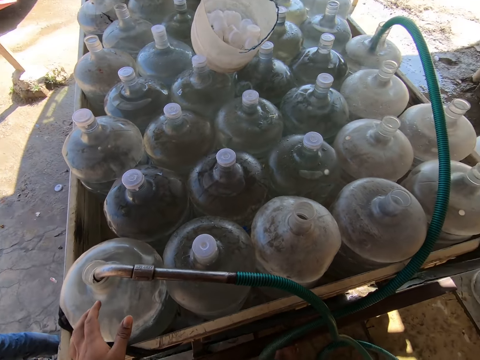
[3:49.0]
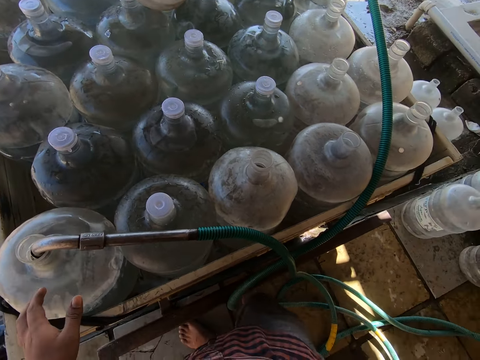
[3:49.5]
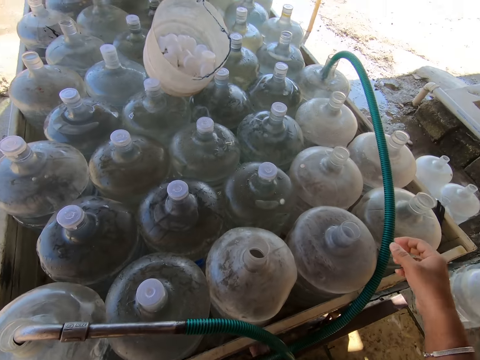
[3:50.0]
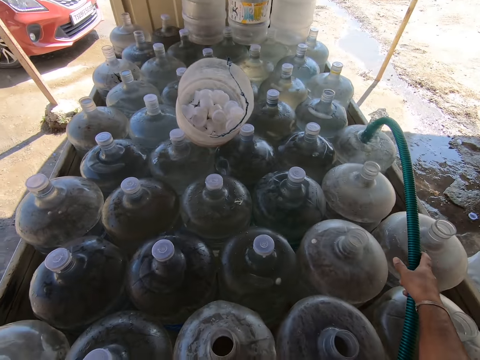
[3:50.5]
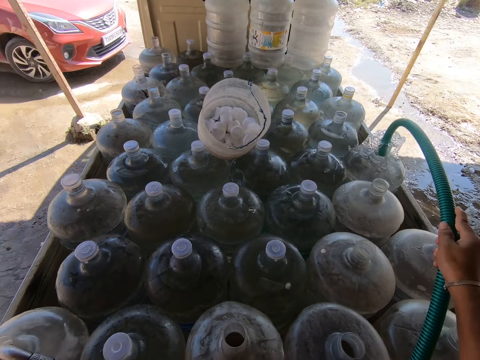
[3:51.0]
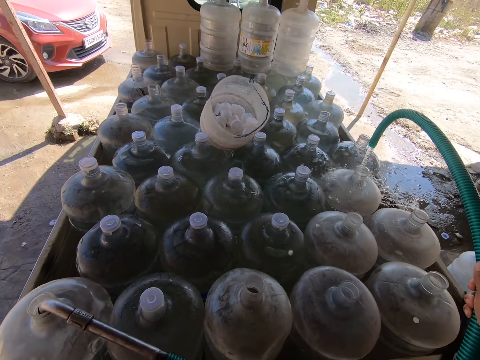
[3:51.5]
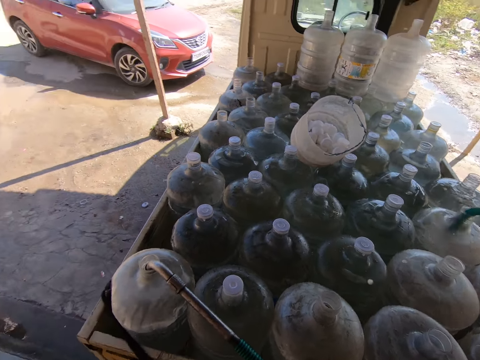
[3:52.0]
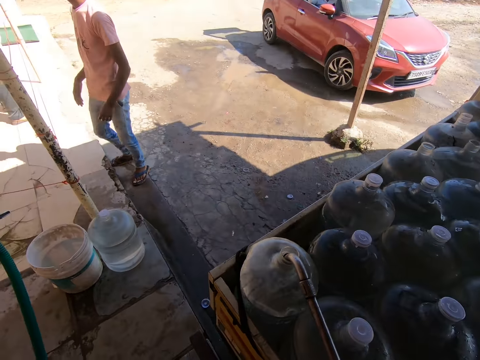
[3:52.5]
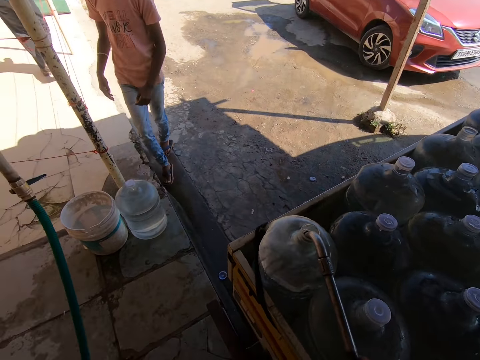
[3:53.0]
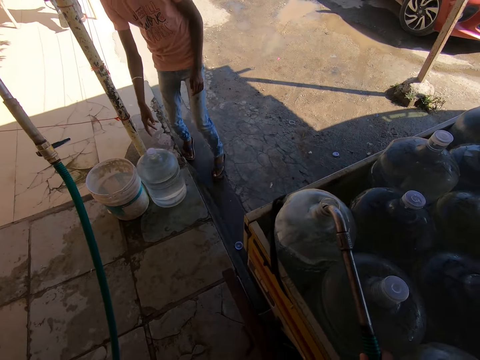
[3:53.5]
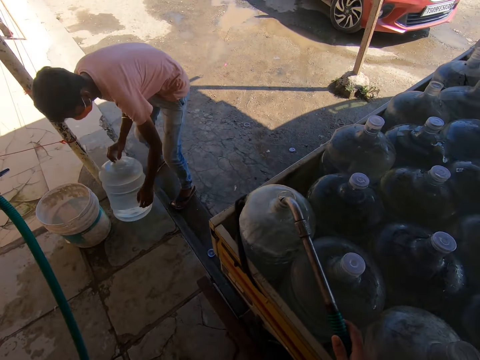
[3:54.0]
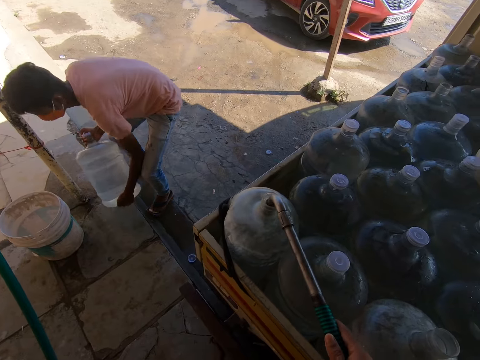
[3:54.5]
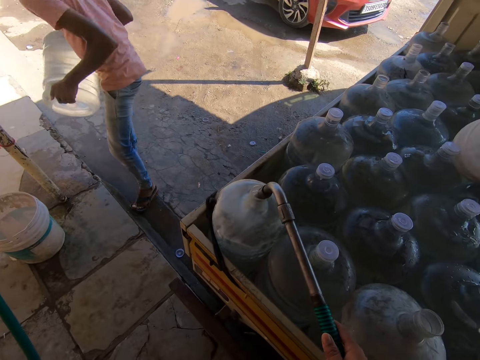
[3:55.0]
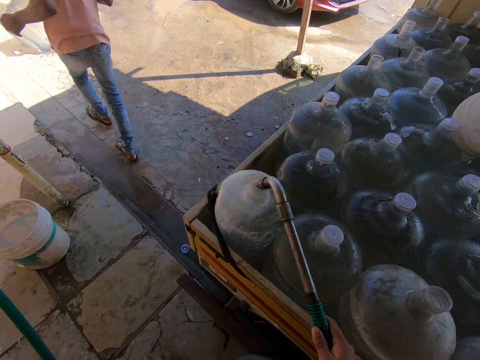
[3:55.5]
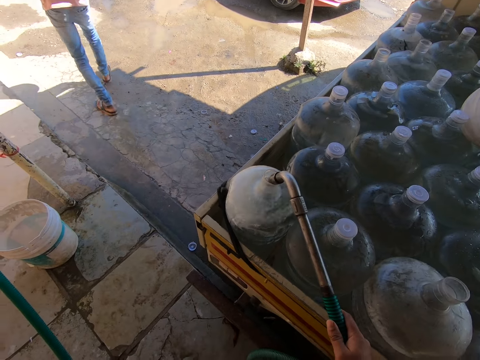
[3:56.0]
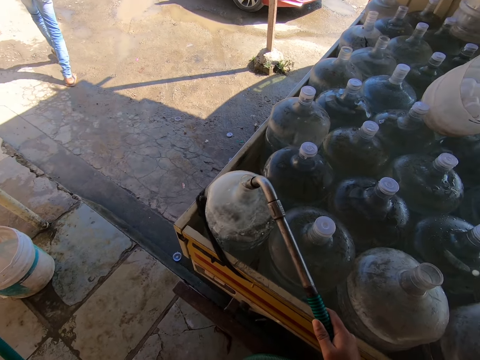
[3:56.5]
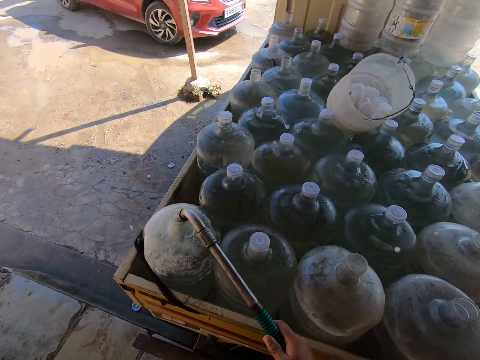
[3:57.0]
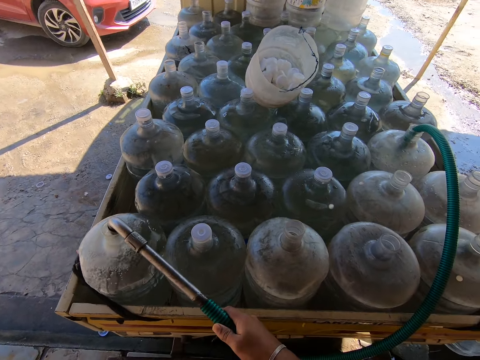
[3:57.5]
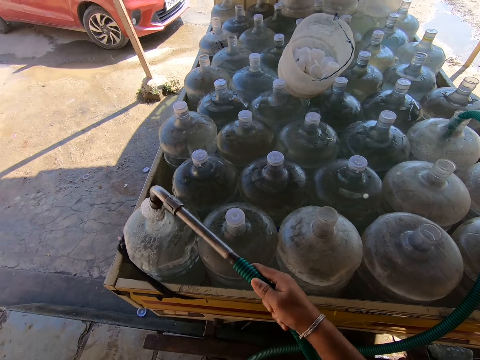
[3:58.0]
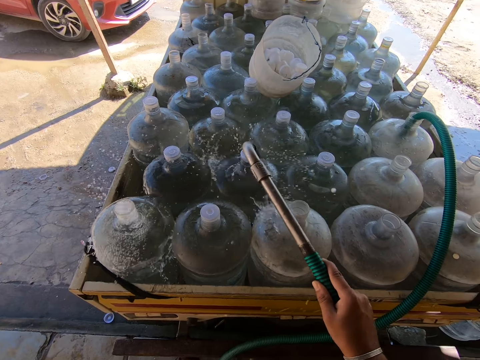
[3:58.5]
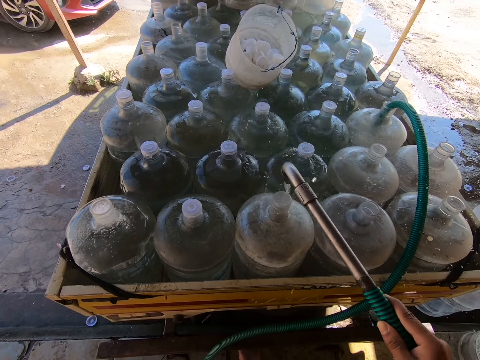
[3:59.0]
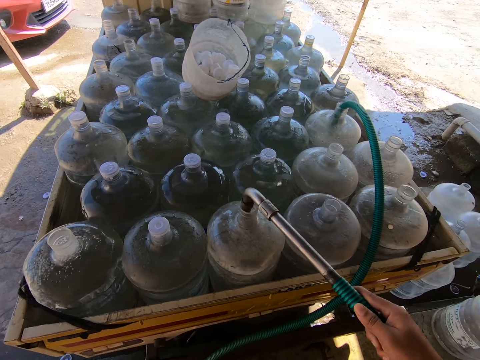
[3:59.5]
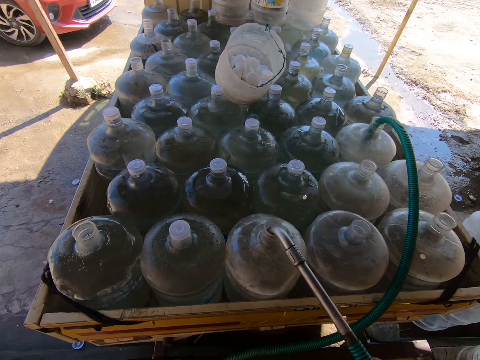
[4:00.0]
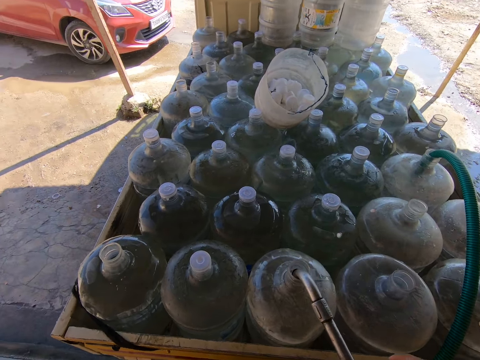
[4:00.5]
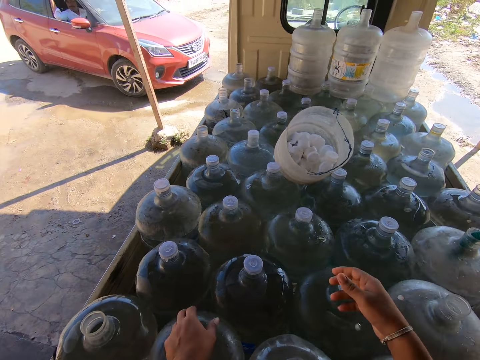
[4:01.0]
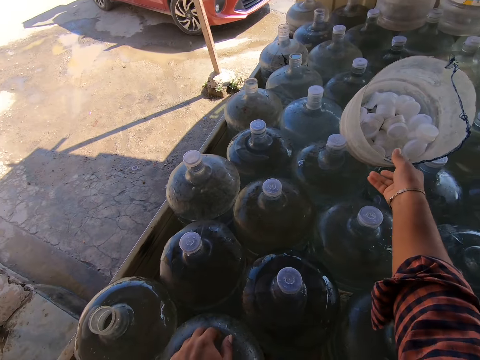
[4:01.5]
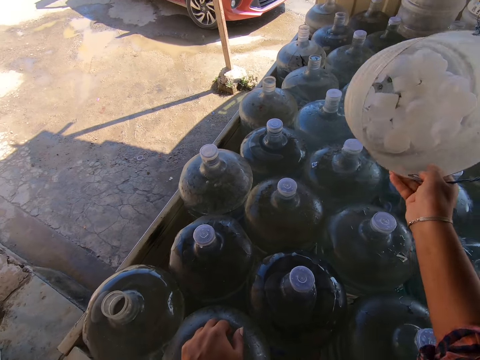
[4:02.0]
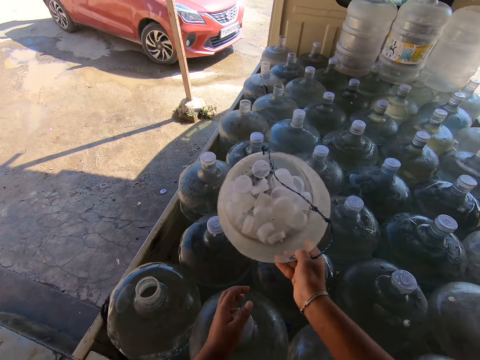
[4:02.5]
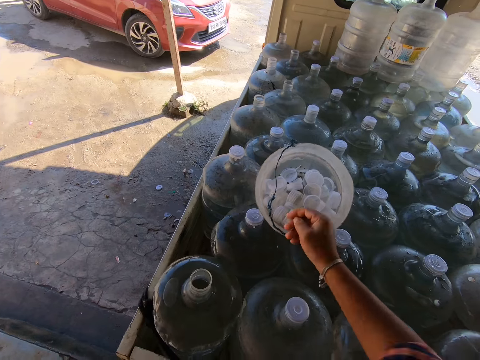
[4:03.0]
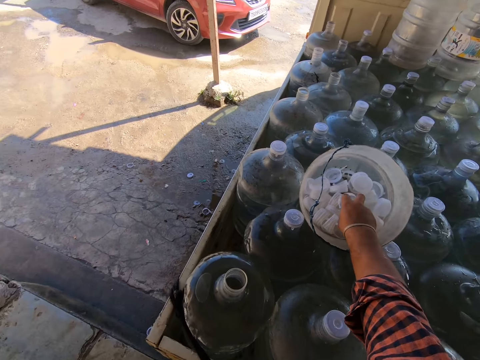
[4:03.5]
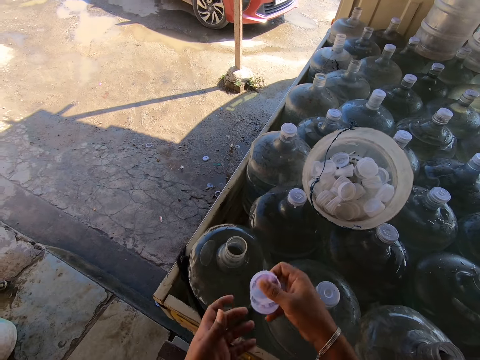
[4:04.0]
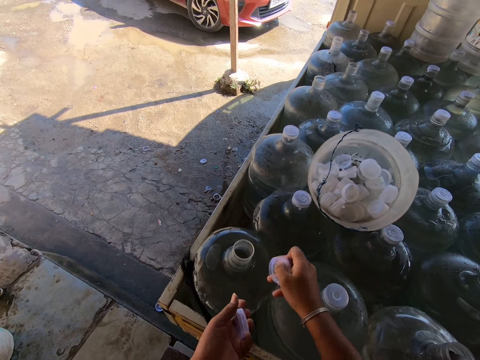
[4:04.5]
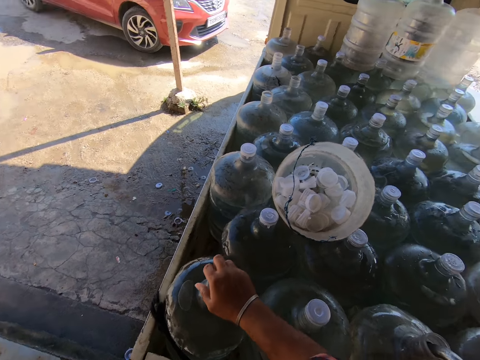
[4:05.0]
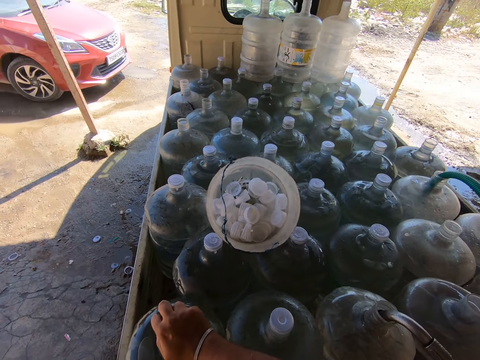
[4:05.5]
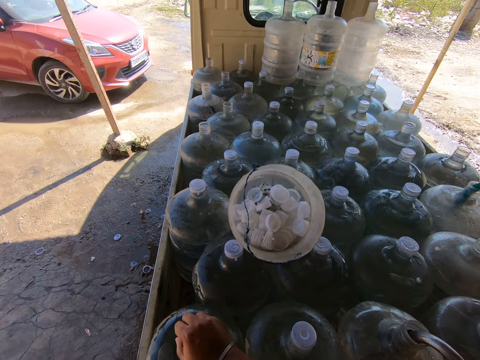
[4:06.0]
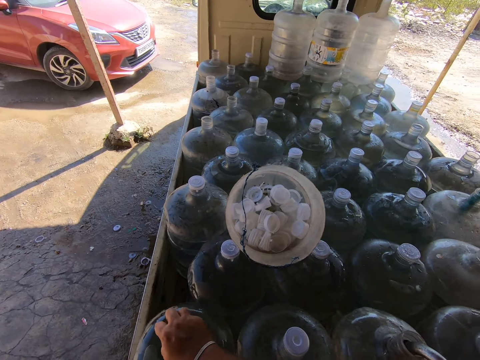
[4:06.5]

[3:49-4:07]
The camera wearer removes the hose or pipe from the water reservoir in the truck with his right hand. He moves the pipe on another jerrycan. He inserts the hose into the water reservoir in the truck with his right hand. The man lifts the water reservoir from the ground with his left hand. The camera wearer holds the hose in the water reservoir with his right hand. The man carries the water reservoir from the ground with both hands. The camera wearer removes the hose from the water reservoir in the truck with his right hand. He moves the pipe on another jerrycan. He inserts the hose into the water reservoir in the truck with his right hand. He places his left hand on the water reservoir in the truck. He carries the bucket from the water reservoirs with his right hand. He drops the bucket on the water reservoir with his right hand. He takes lids from the bucket with his right hand. He passes the lid to his left hand. He covers the water reservoir with the lid in his right hand.

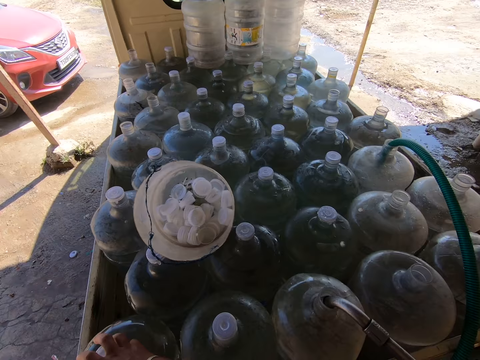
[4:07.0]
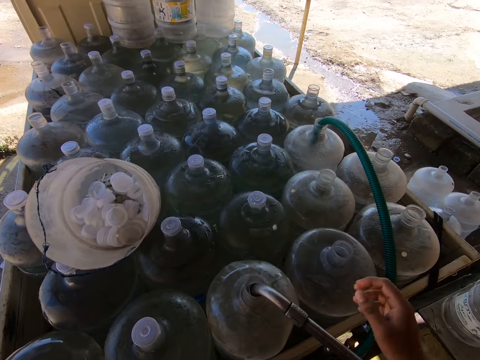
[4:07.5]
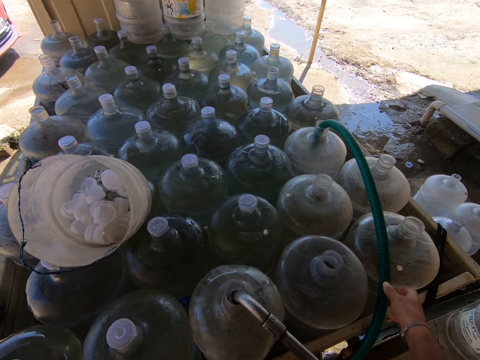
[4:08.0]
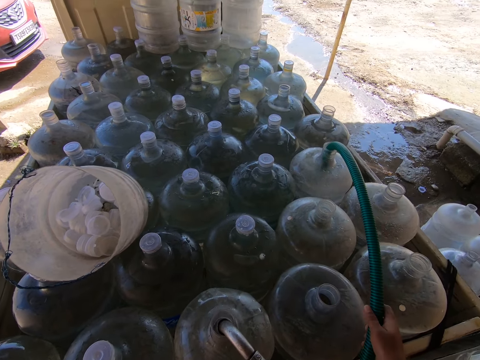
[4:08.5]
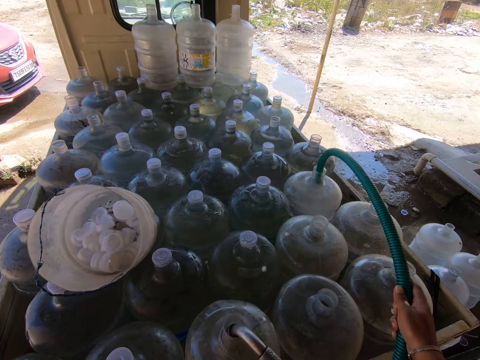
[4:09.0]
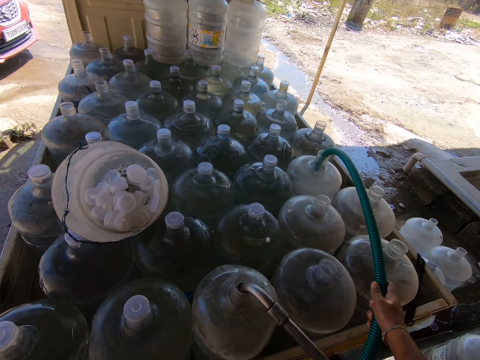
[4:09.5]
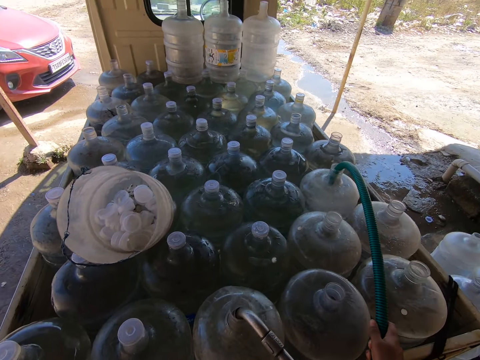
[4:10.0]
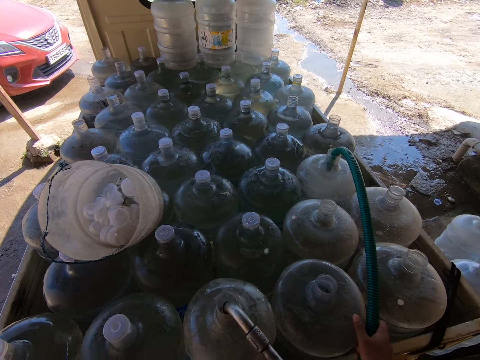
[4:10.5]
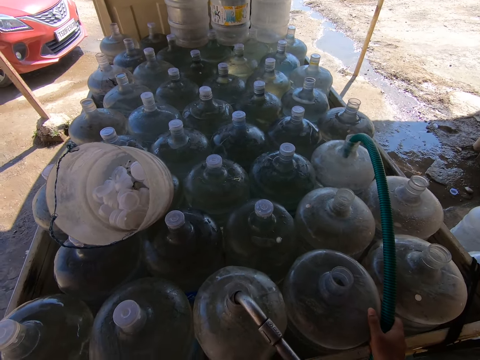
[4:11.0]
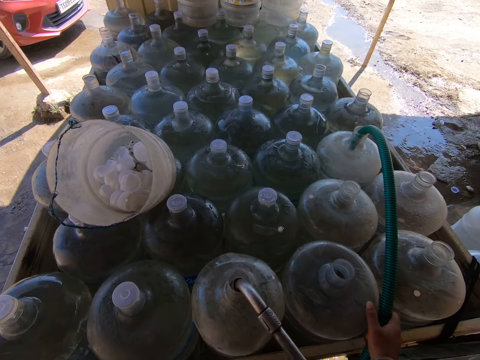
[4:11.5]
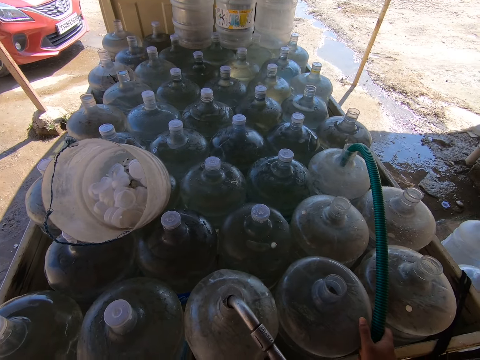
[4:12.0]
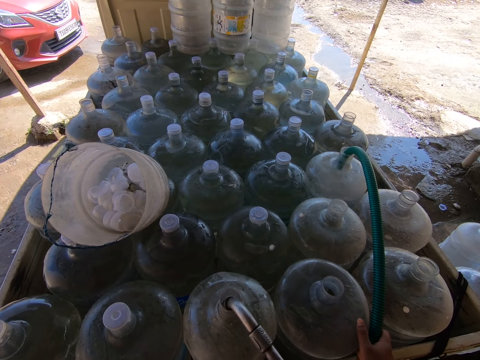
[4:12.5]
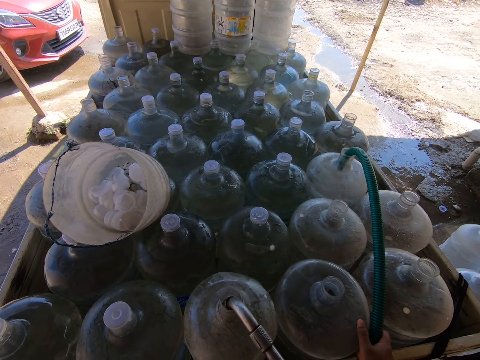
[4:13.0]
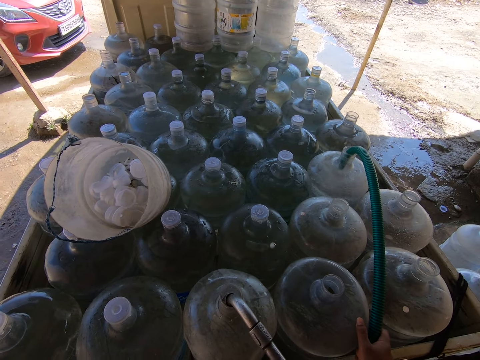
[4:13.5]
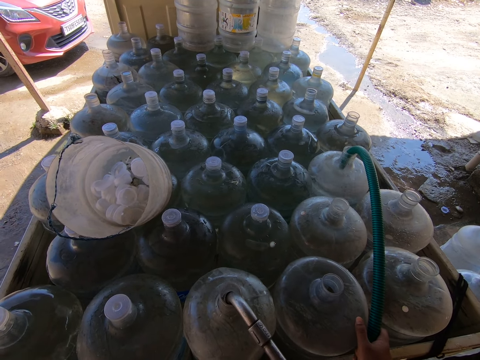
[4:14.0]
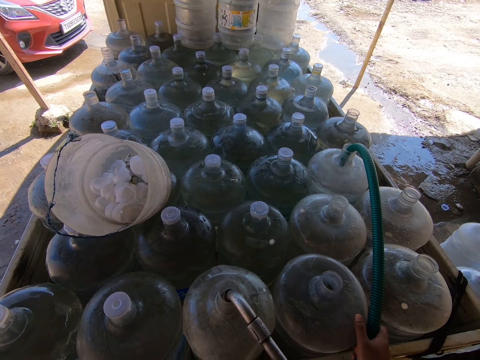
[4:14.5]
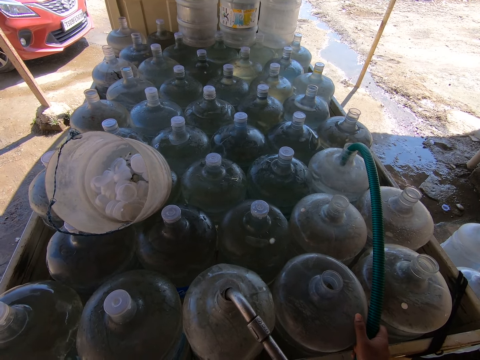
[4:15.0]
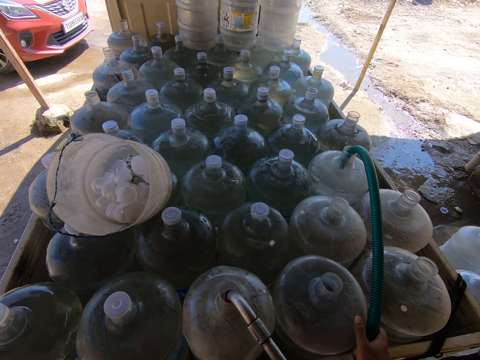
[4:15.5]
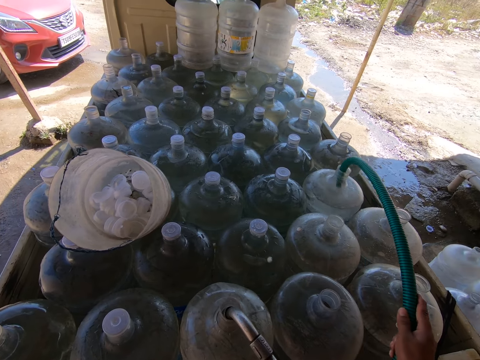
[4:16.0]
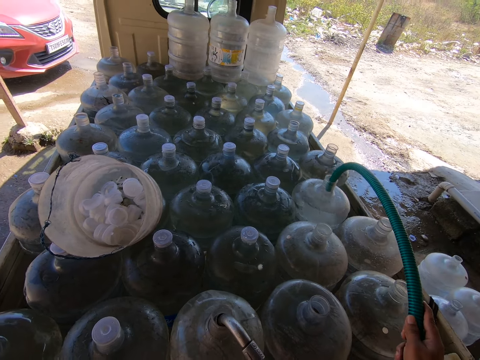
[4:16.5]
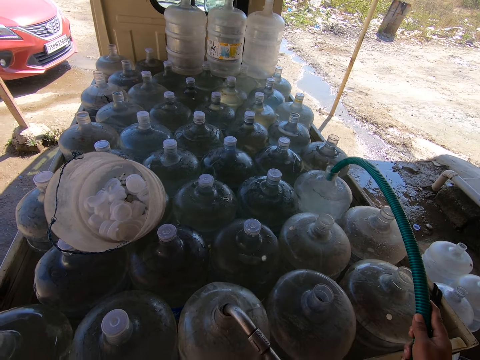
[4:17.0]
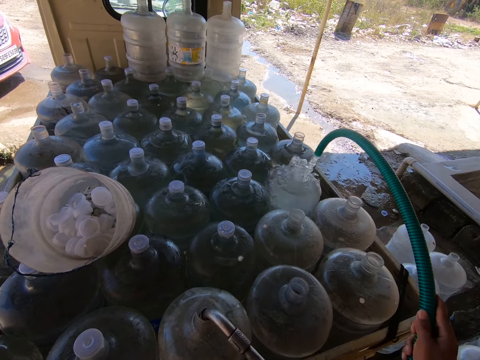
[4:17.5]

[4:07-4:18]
The camera wearer holds the pipe with the hand. They raise the hose from the water reservoir with their right hand. They move the pipe on another jerrycan. They raise the hose from the water reservoir with their right hand again. They remove the hose from the water reservoir in the truck with their right hand.
